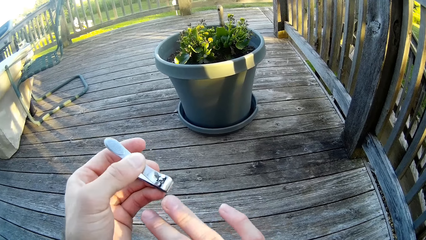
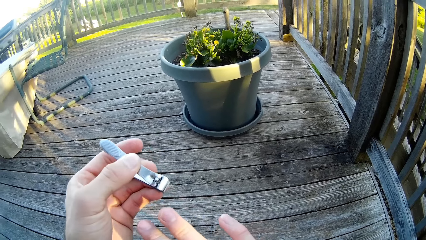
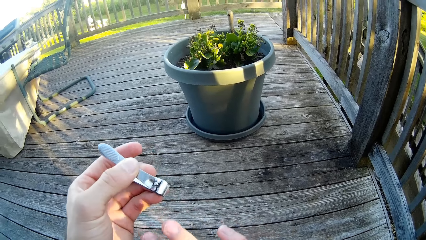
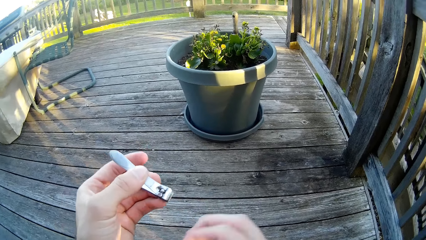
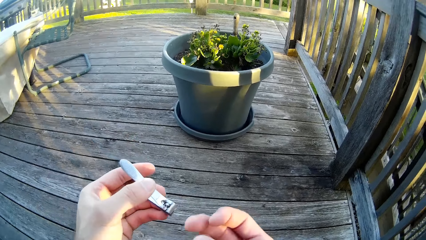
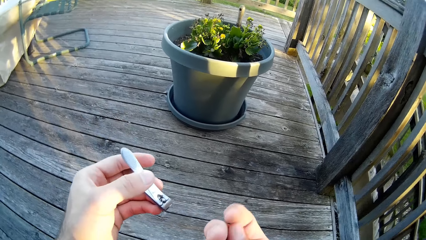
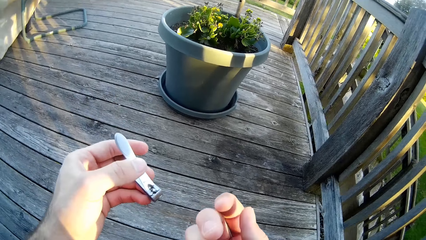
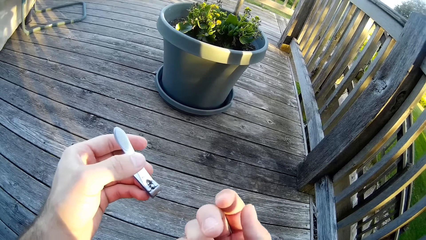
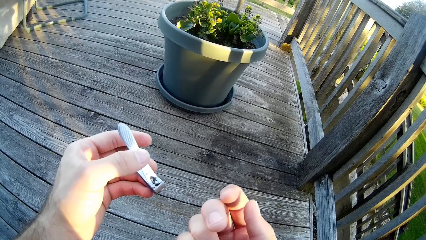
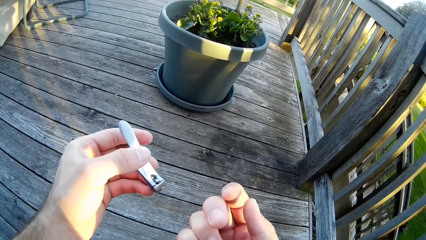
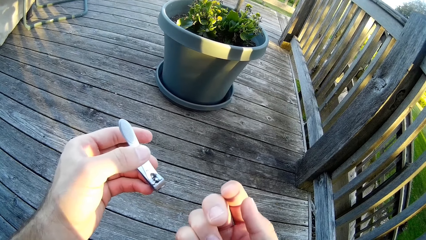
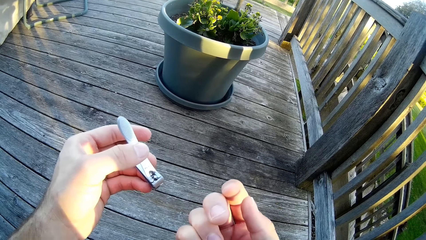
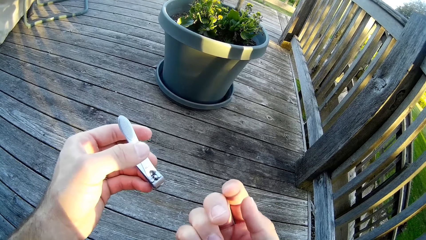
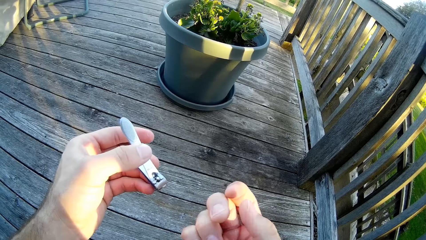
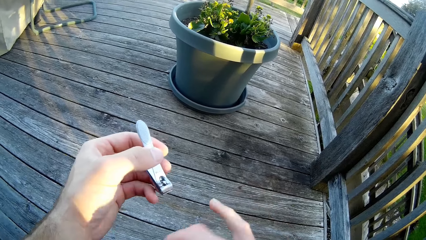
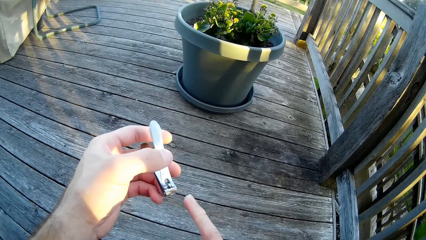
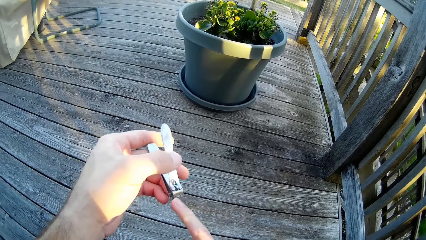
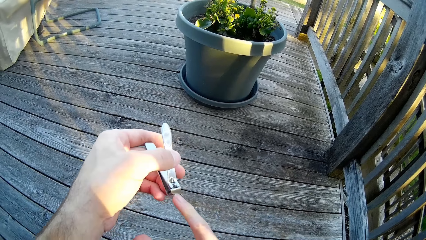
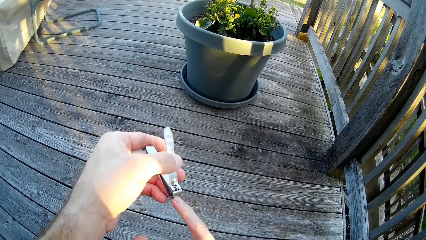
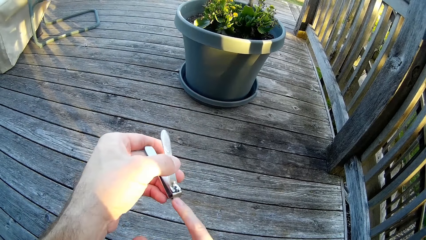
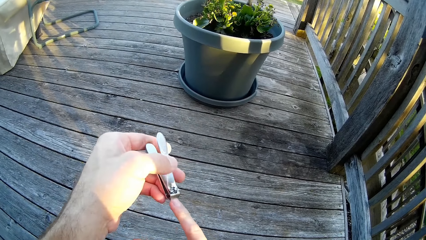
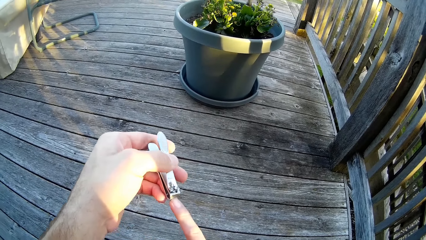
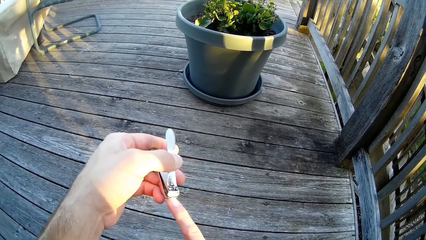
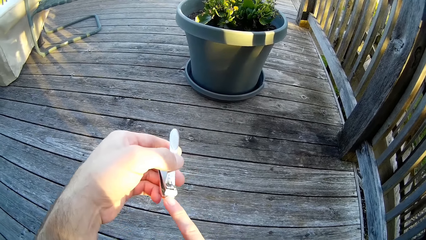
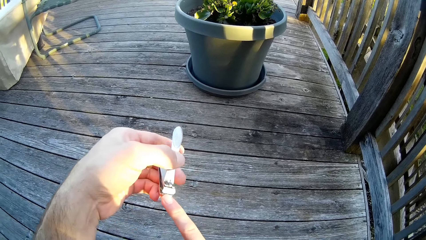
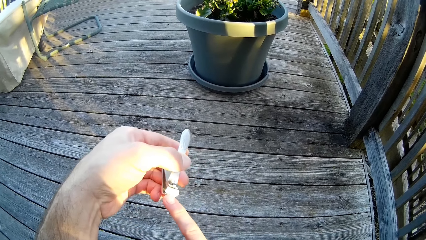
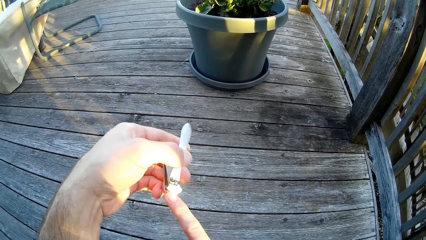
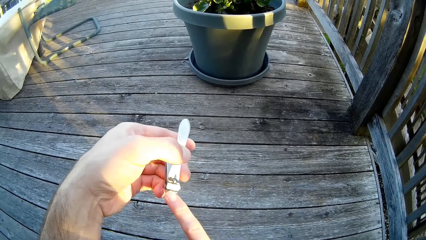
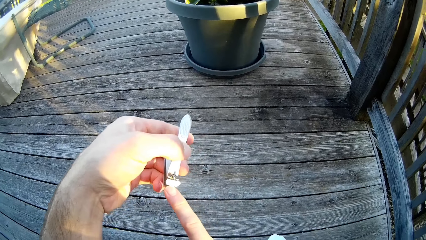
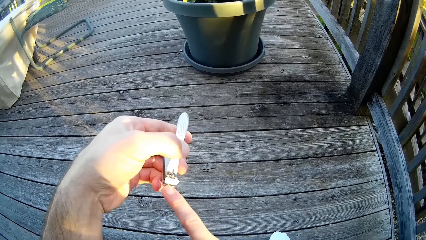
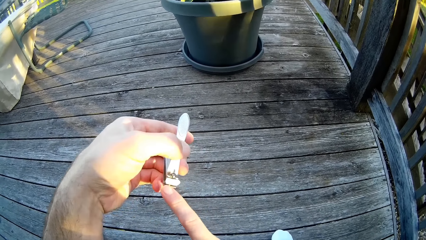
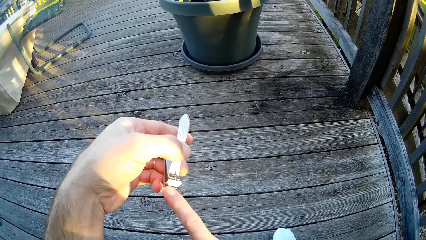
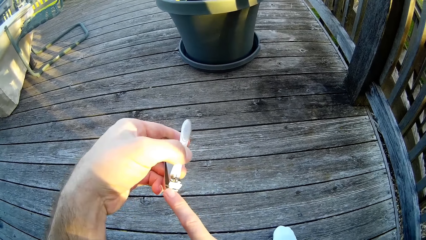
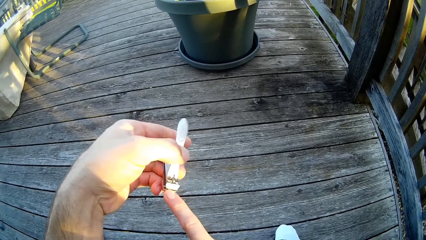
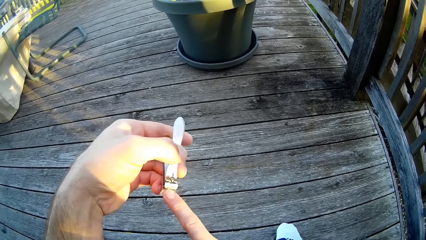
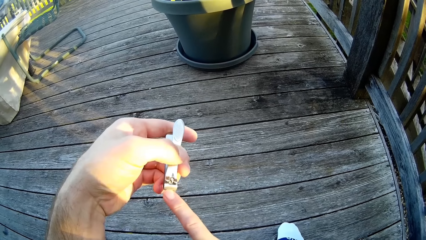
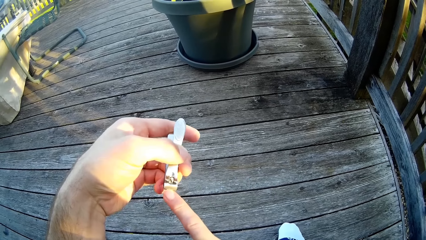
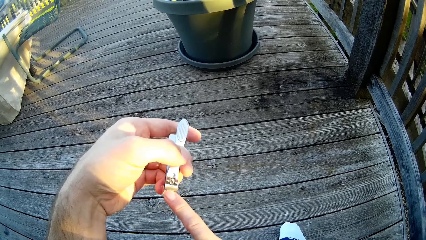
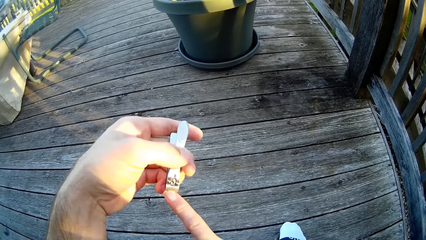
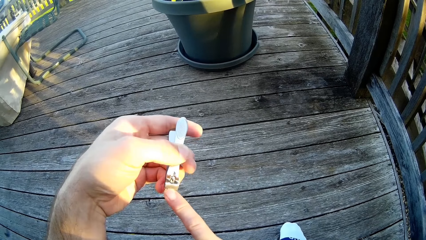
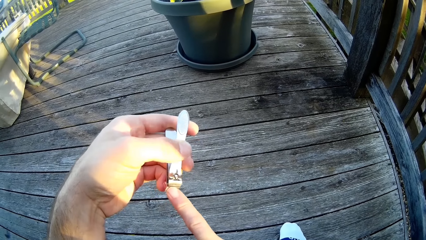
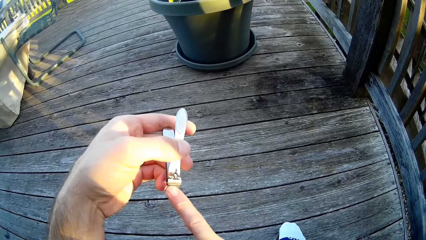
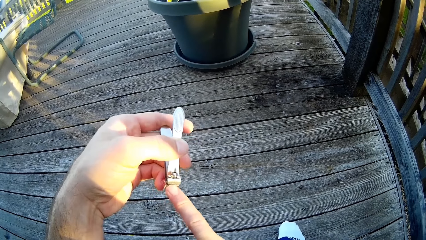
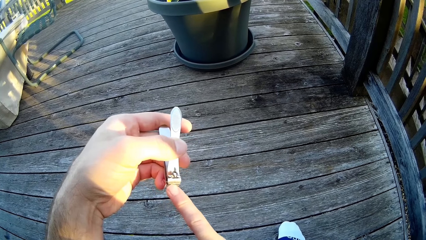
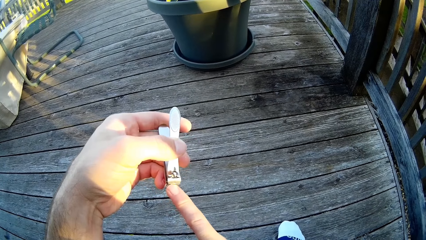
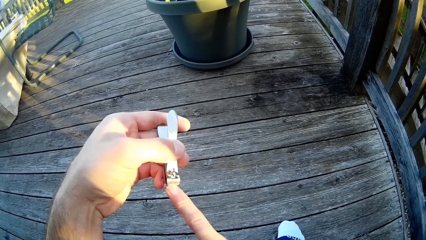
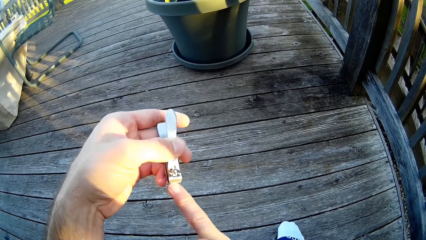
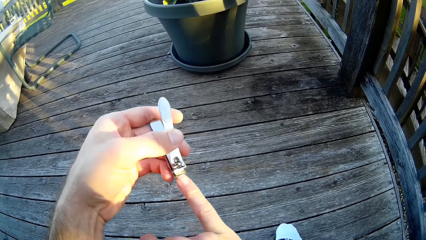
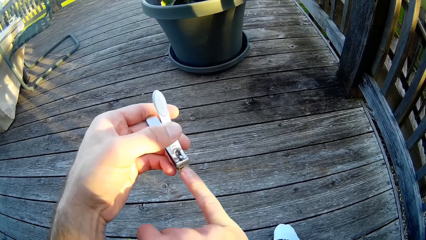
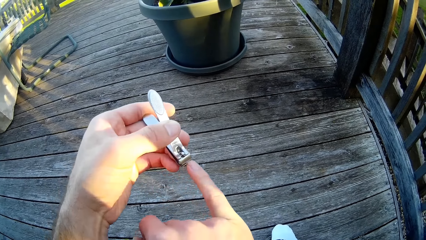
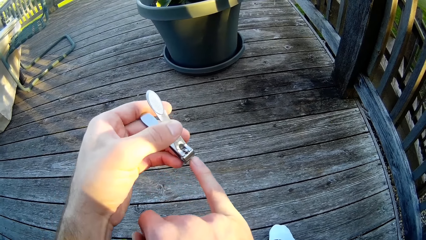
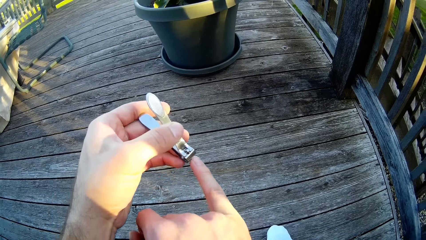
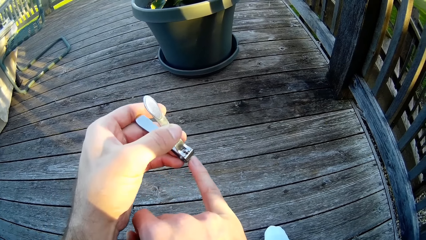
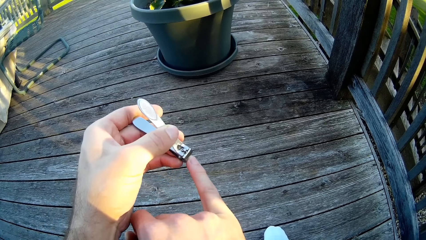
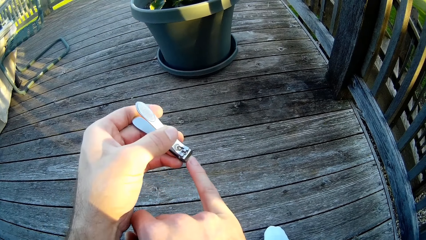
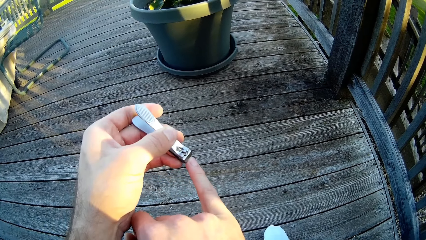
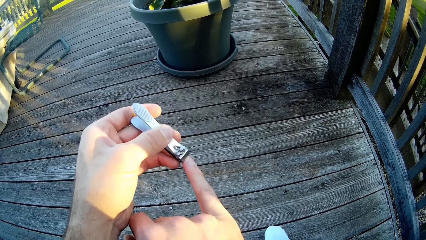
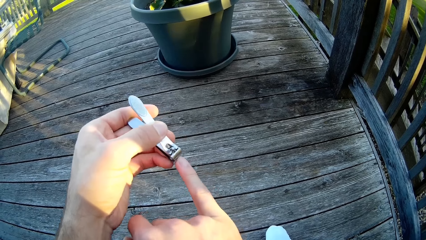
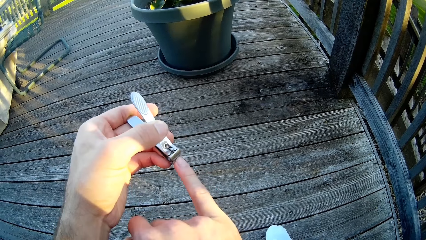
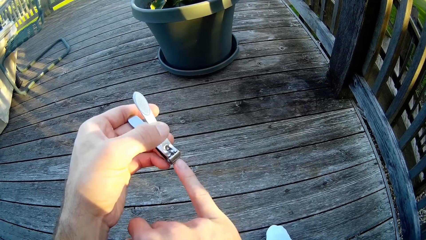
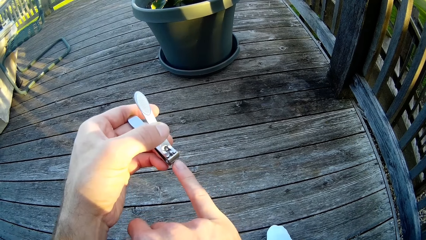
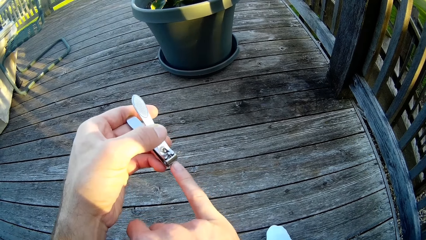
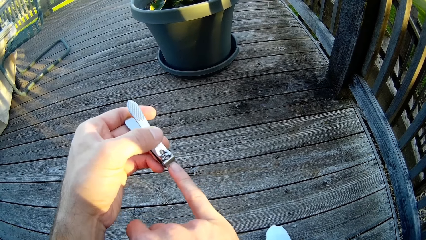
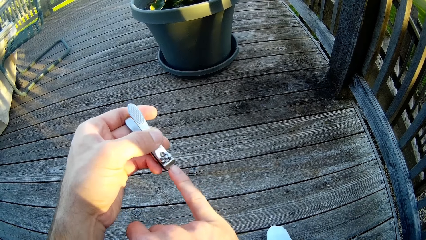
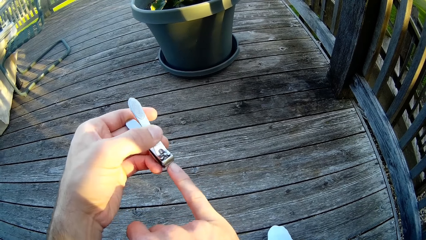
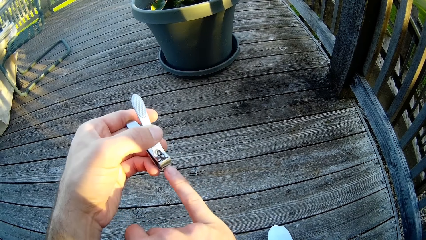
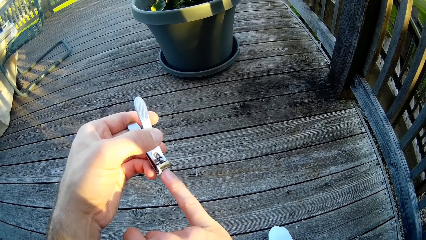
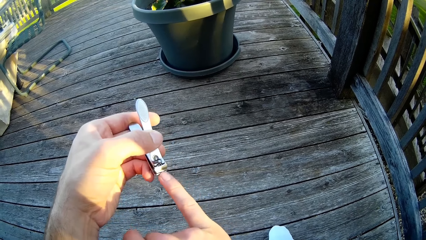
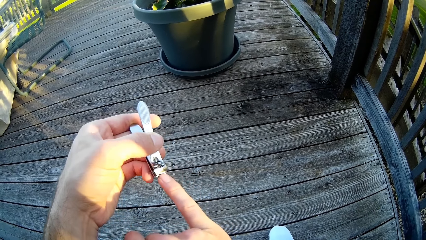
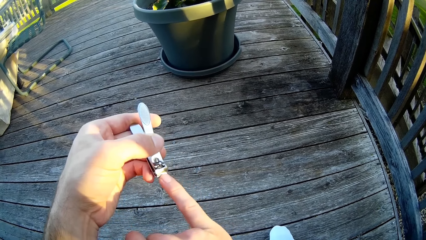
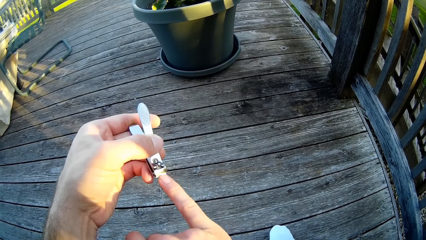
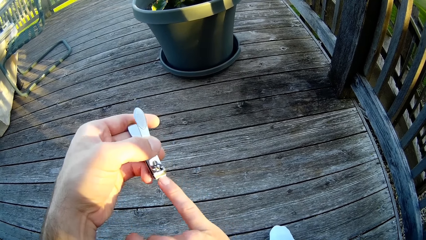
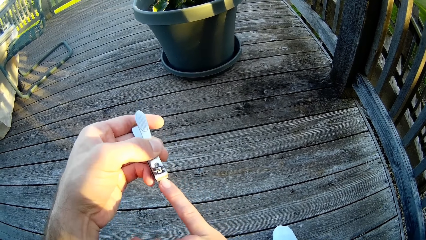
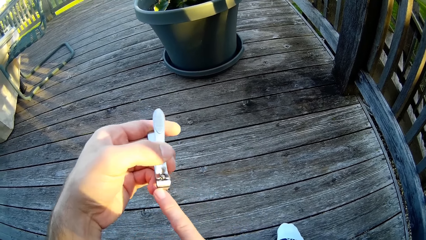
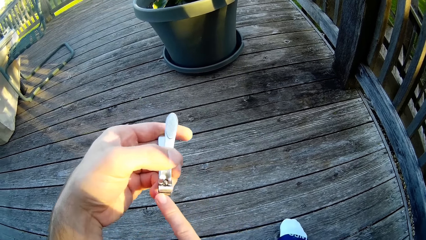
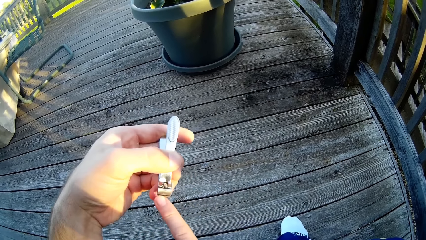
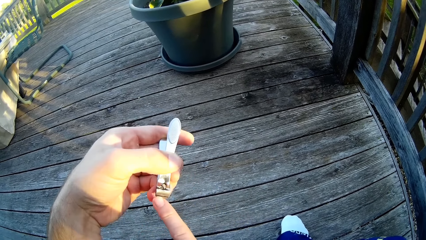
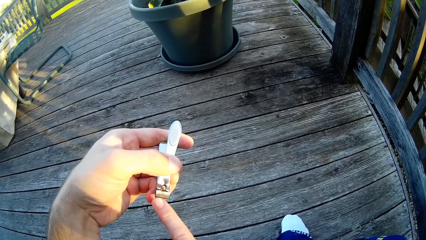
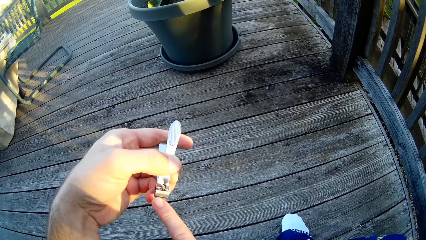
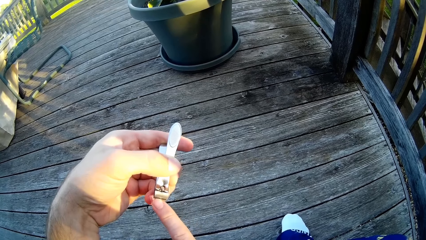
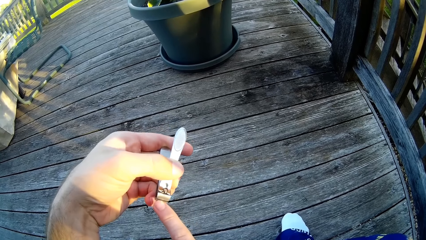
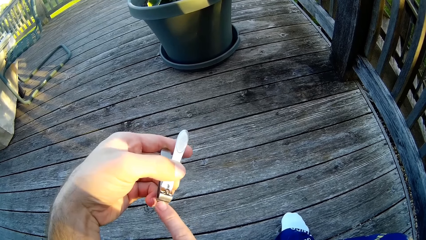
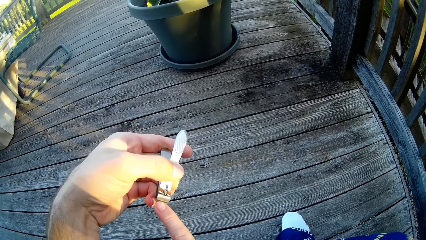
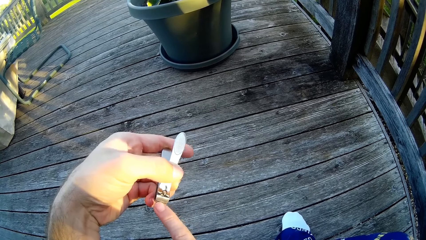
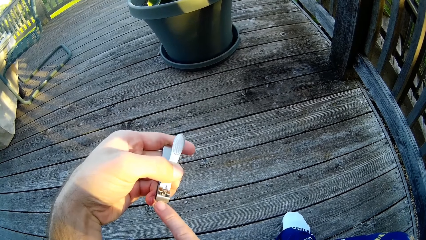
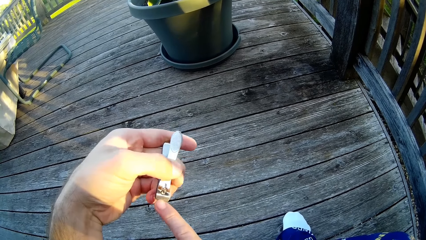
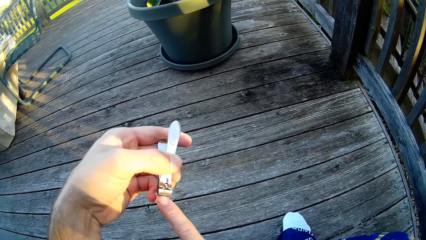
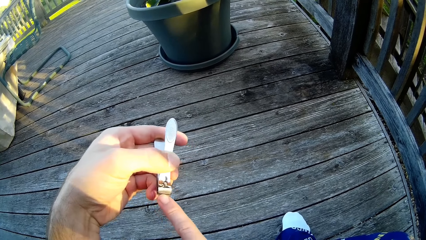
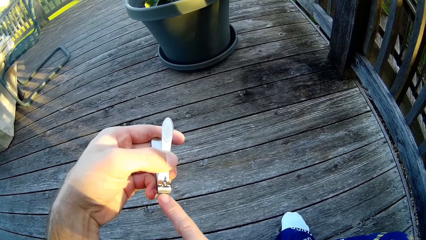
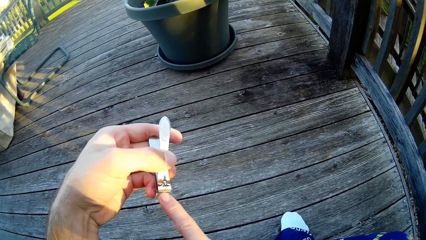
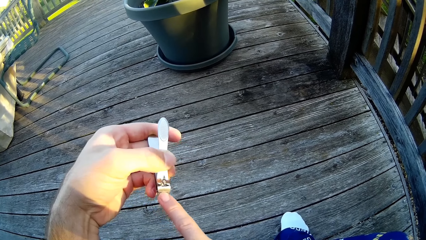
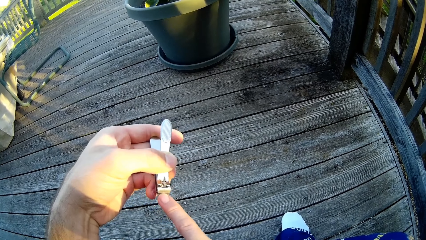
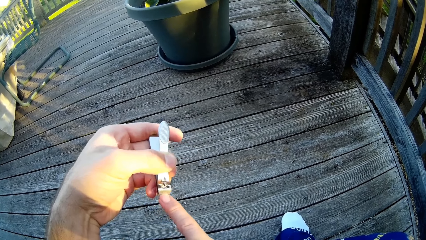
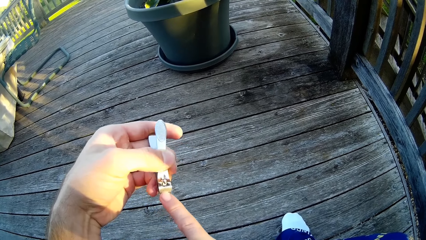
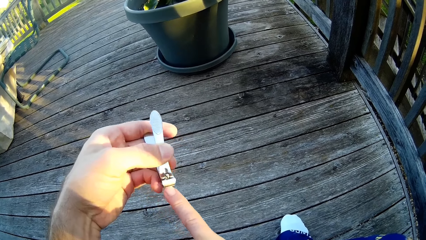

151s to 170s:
The camera wearer turns the hand. He looks at the hand. He turns the hand. He cuts his right pinky fingernail with the nail cutter.
